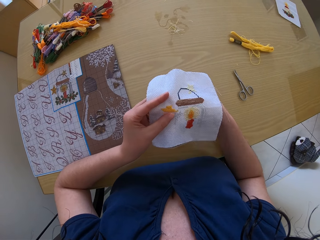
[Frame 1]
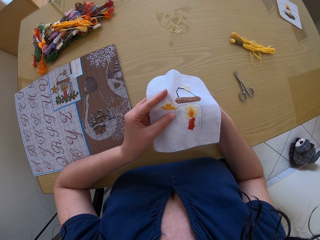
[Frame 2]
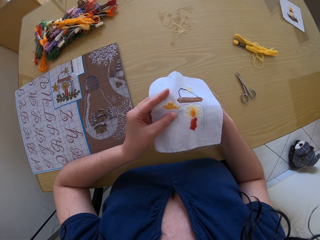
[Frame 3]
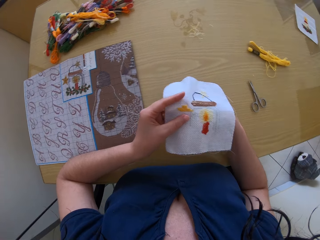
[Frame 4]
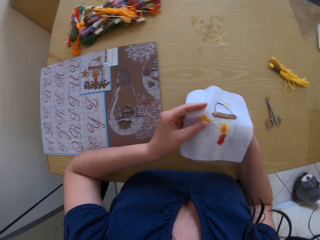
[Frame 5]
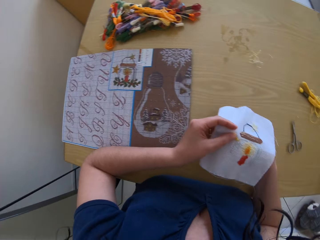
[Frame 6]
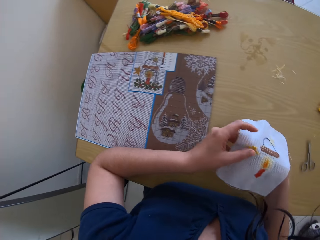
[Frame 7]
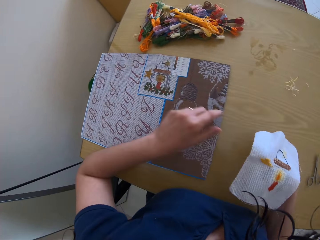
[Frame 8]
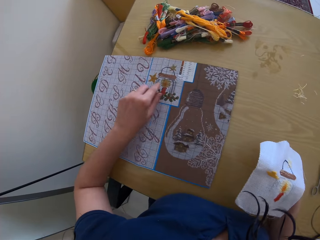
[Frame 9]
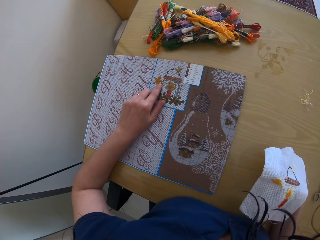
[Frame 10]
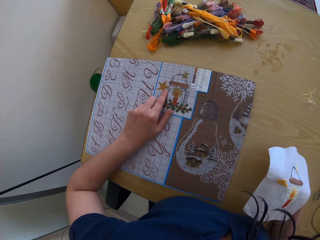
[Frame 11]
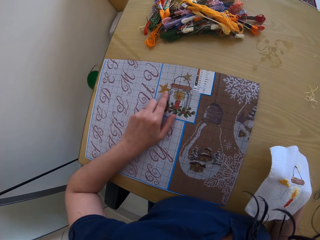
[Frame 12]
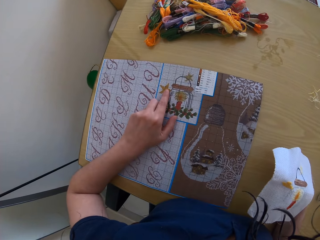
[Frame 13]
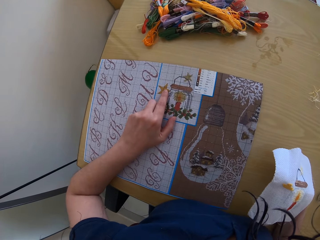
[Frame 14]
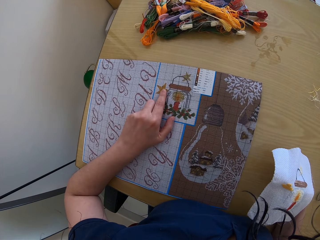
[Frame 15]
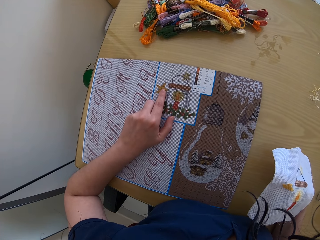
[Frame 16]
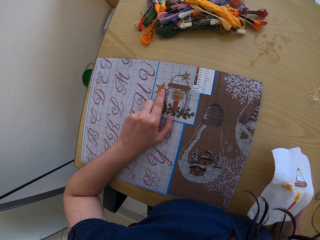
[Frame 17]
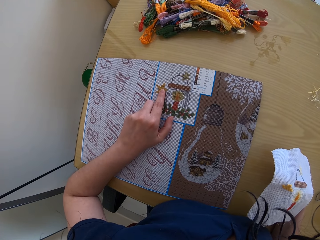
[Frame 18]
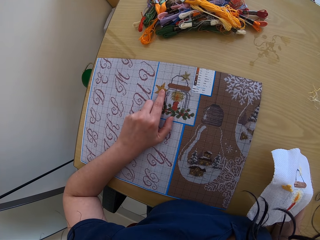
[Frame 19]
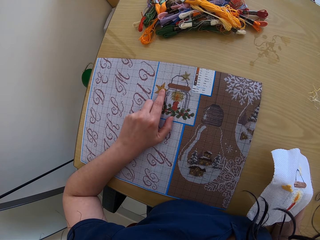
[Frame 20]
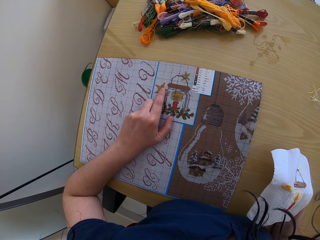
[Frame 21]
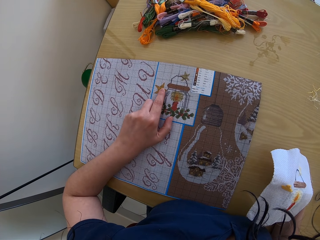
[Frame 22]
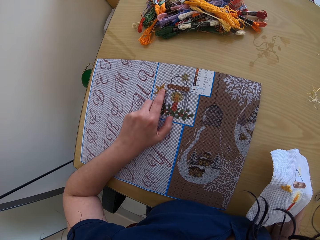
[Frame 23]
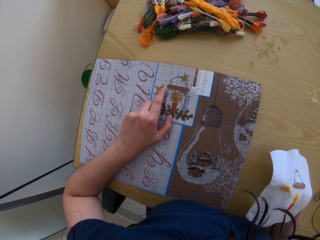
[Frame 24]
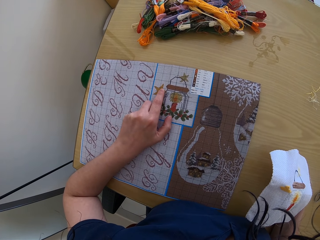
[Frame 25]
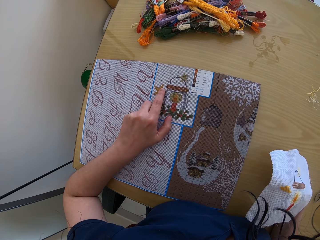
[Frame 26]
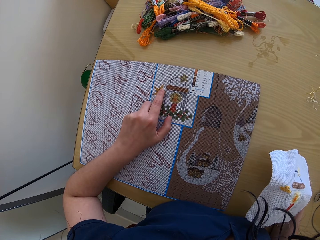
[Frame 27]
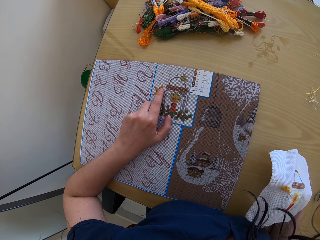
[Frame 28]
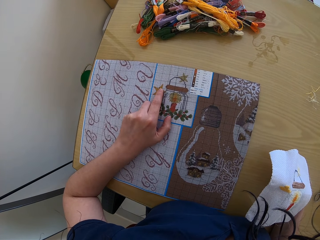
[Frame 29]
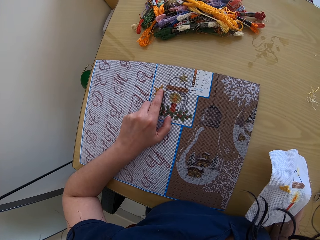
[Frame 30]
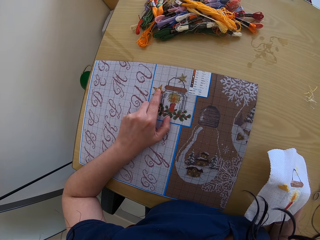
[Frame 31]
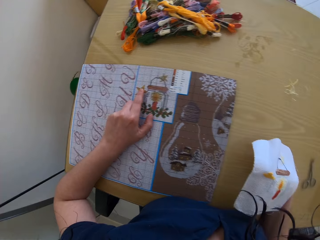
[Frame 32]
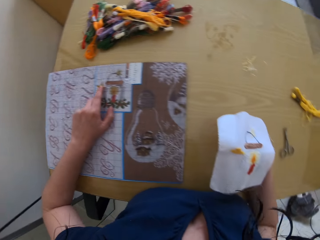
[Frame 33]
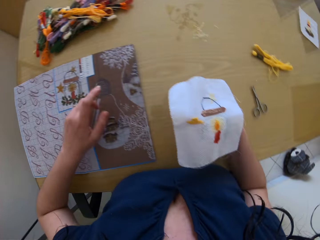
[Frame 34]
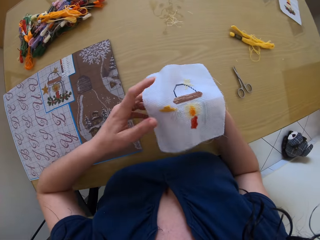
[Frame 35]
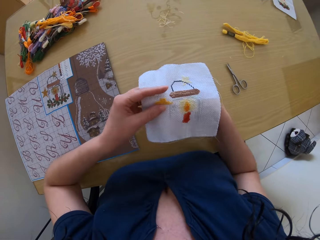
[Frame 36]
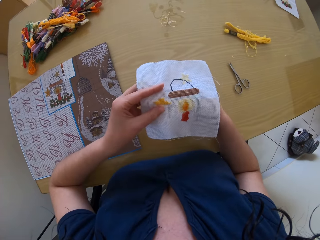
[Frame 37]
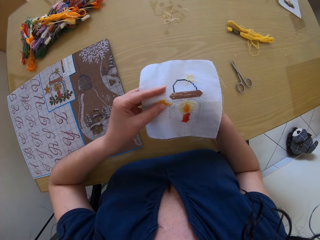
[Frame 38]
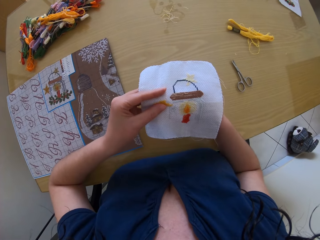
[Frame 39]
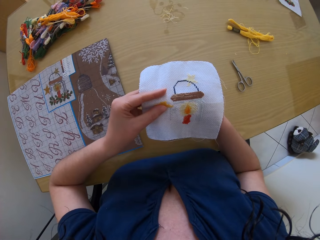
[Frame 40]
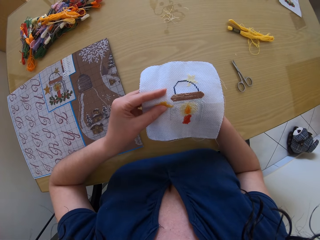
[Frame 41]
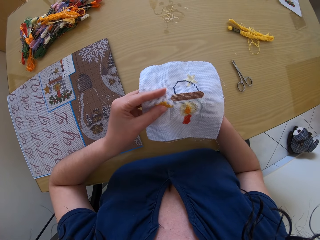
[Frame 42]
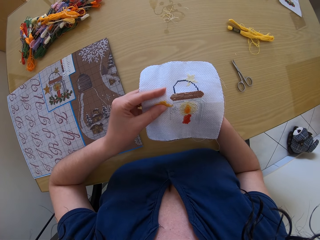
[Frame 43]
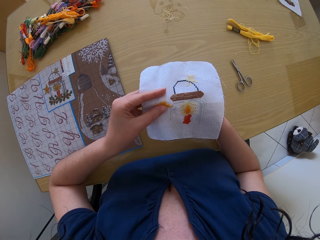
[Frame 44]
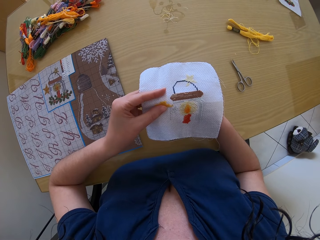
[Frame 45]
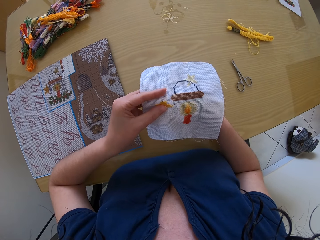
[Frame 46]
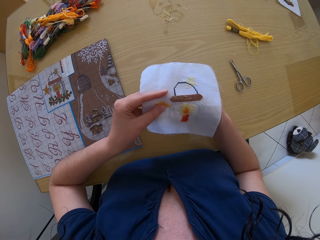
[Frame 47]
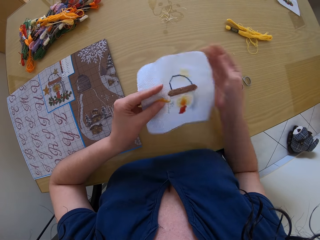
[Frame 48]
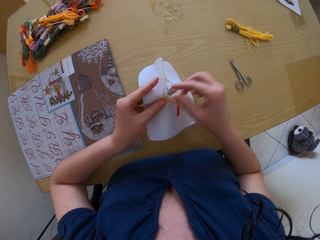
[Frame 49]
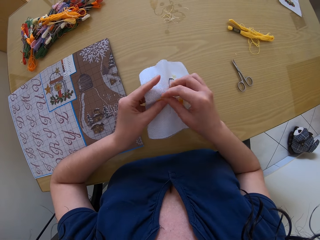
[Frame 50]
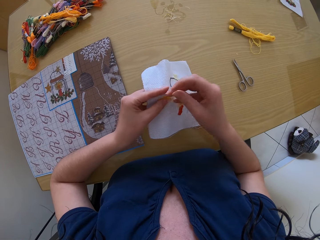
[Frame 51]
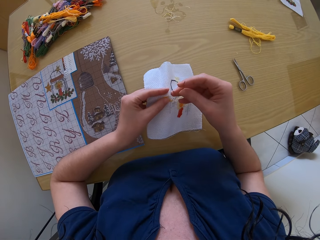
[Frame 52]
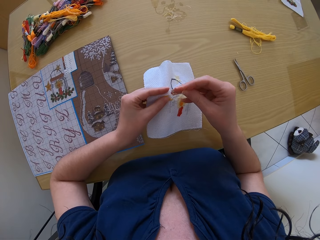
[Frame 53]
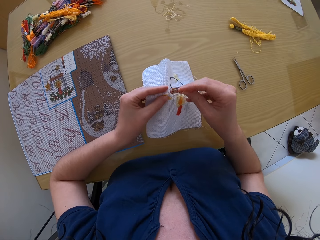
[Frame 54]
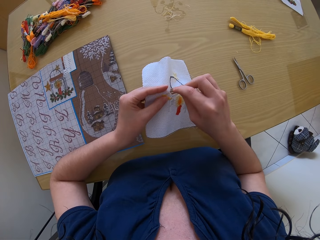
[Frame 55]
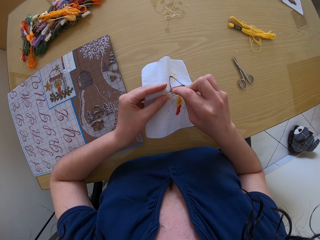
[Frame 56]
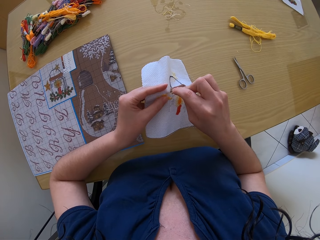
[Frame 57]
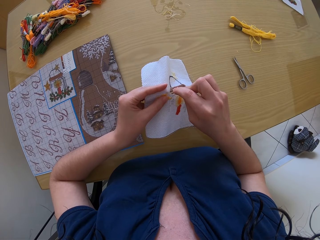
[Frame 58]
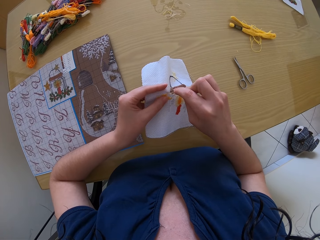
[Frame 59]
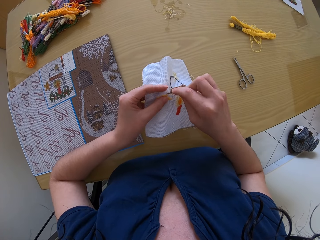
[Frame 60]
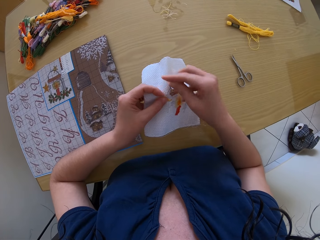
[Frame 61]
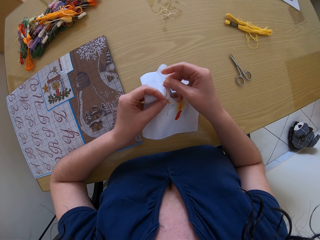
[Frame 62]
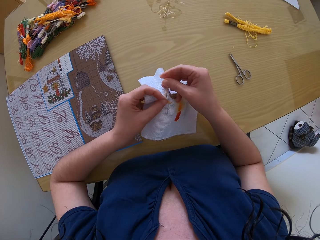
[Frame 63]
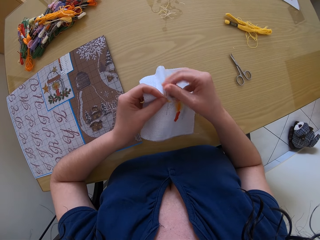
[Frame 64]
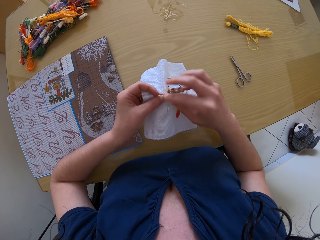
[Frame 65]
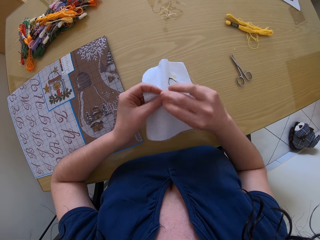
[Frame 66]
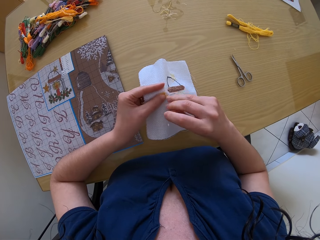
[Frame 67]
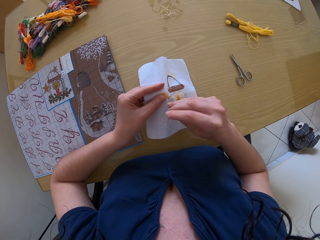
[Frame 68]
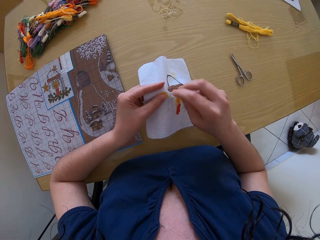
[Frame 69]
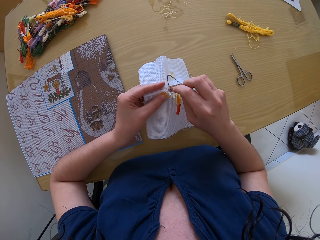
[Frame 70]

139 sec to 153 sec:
The camera wearer touches the flower on the embroidered fabric on the table with her left hand. She holds the embroidery with her left hand. She sews the embroidery in her left hand with the needle in her right hand. She pulls the needle and sews the fabric.

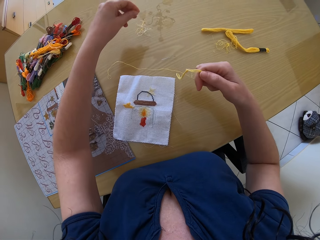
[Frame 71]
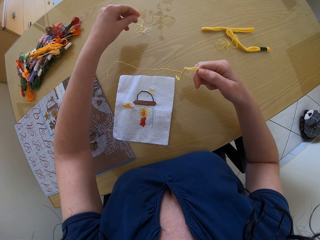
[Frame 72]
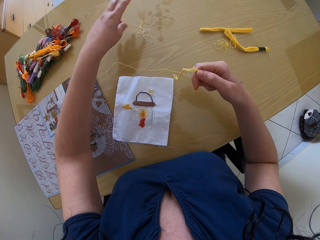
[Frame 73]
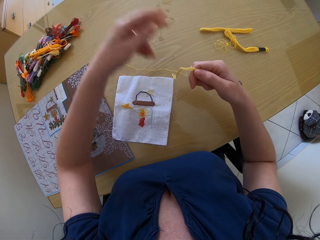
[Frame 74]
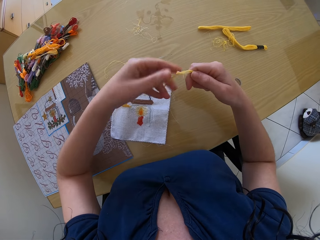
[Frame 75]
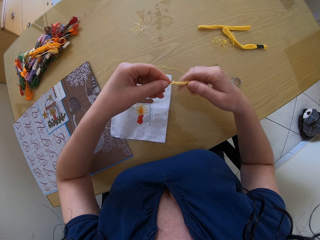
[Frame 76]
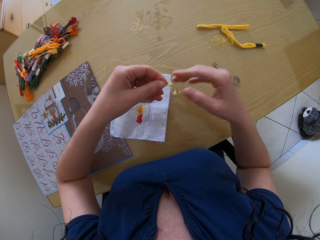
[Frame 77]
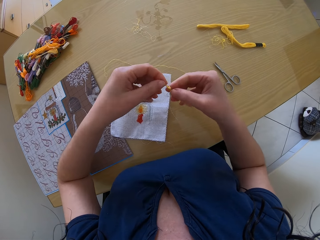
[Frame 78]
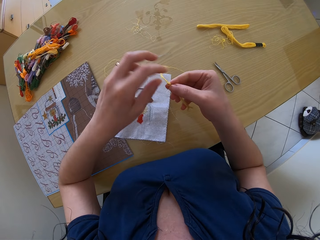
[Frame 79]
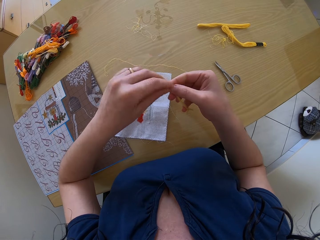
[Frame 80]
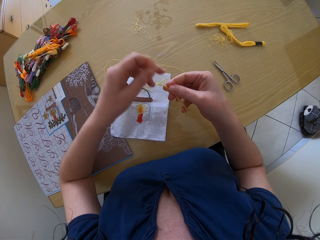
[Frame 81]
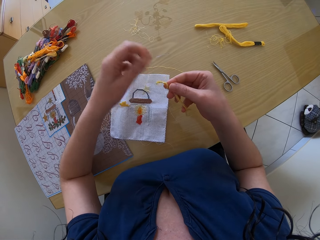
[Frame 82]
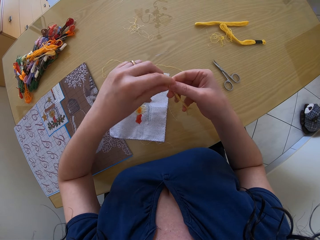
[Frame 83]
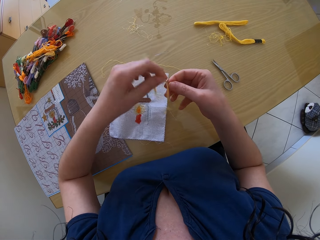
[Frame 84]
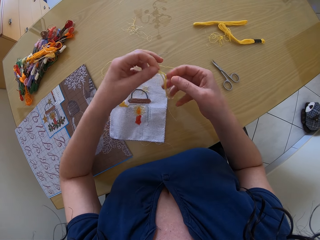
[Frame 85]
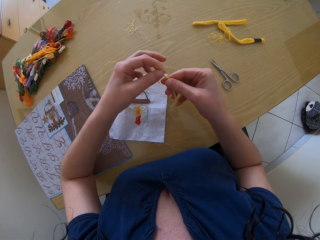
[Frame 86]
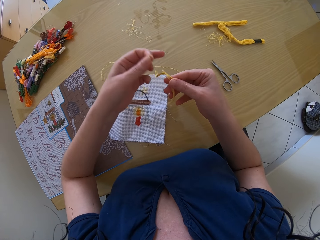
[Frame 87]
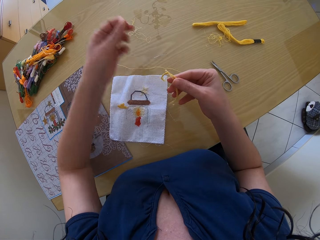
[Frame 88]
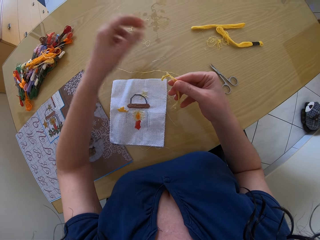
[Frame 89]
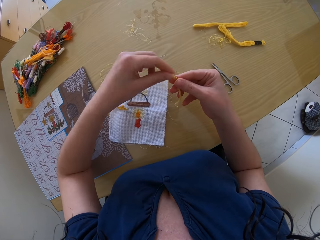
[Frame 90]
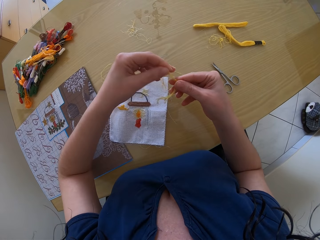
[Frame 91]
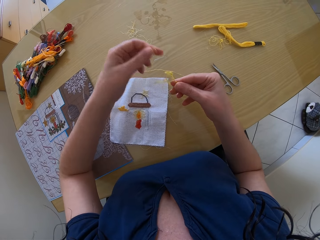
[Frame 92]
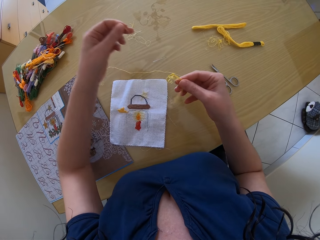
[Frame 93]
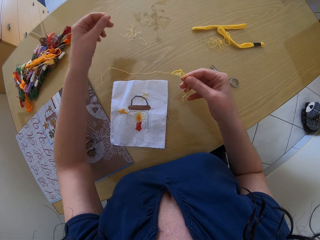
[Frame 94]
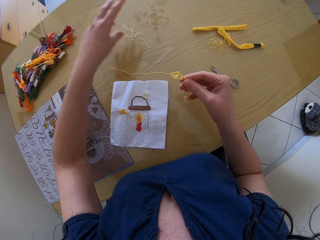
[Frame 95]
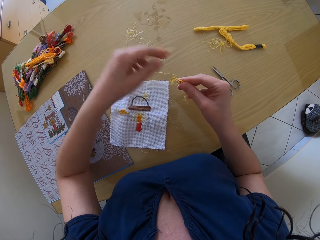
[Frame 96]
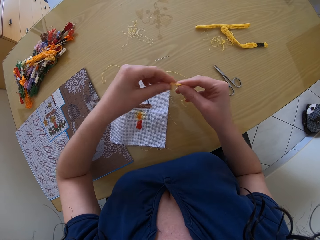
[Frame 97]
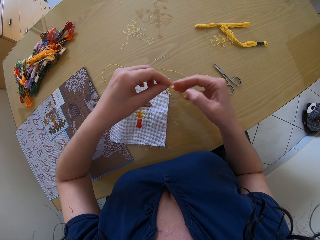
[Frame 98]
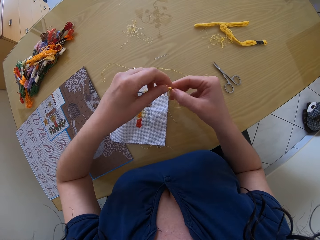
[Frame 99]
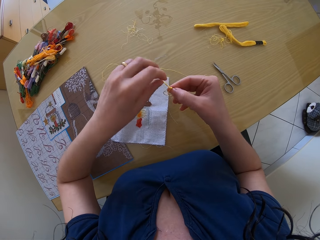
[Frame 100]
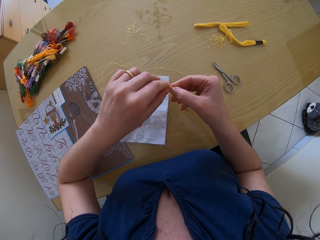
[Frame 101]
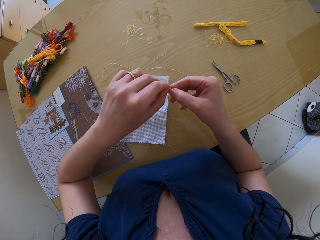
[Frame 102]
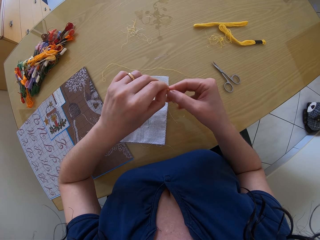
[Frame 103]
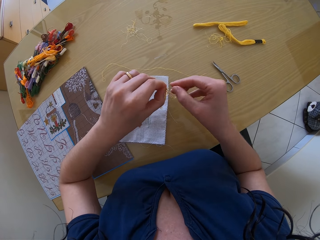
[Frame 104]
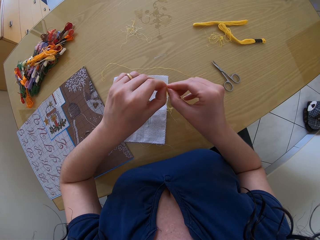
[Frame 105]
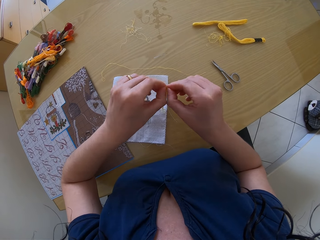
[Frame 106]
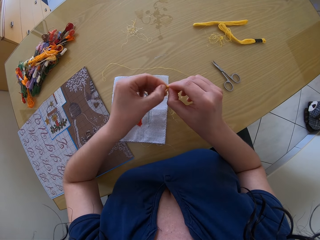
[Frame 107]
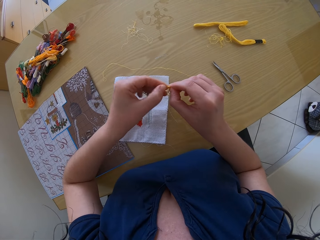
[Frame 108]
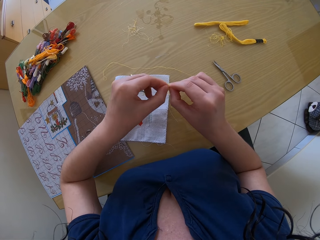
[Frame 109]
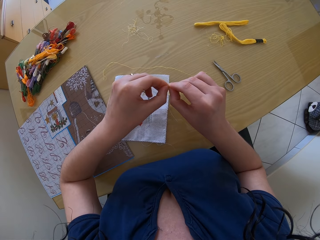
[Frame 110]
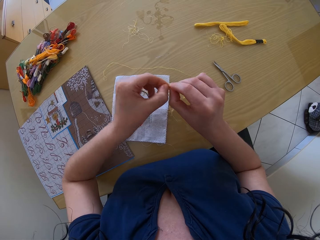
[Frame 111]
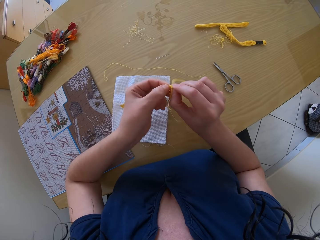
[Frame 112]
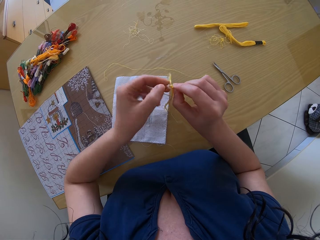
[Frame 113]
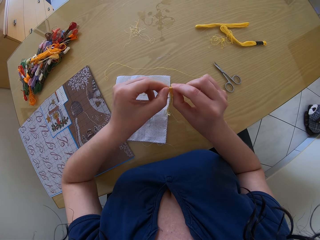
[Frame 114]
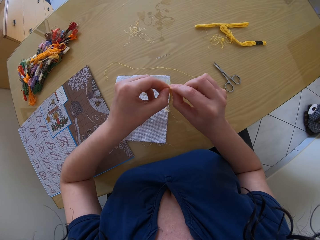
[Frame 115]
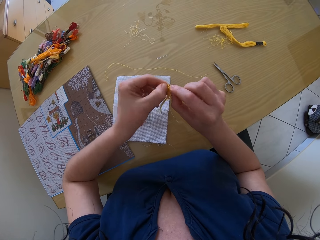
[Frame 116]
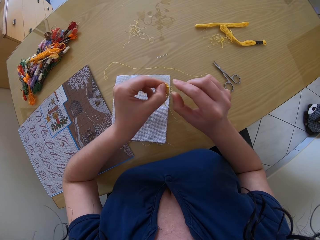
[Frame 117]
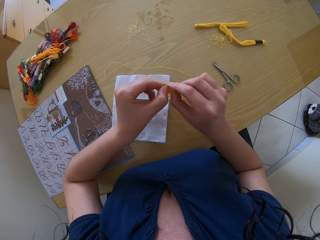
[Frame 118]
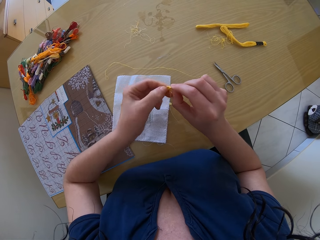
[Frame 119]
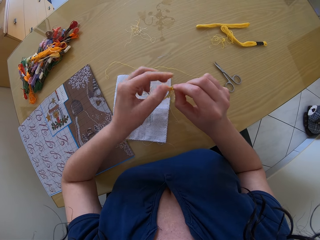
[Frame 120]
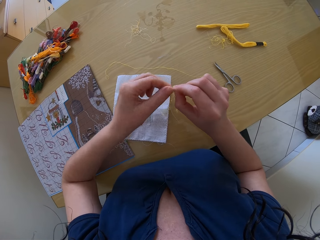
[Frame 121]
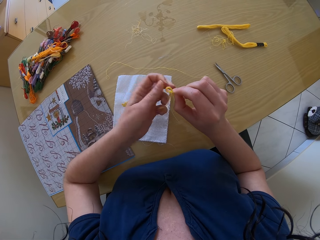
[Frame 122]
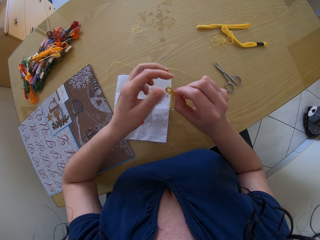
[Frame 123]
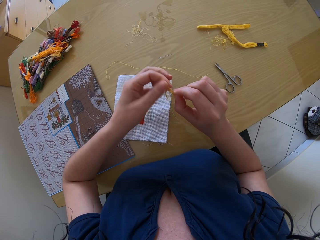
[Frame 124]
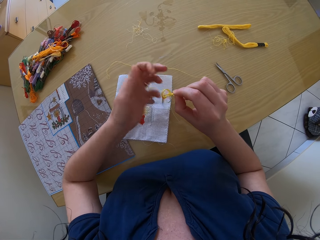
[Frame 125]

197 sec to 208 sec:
The camera wearer puts the piece of thread down. They remove the pieces of thread. They put the thread down.
